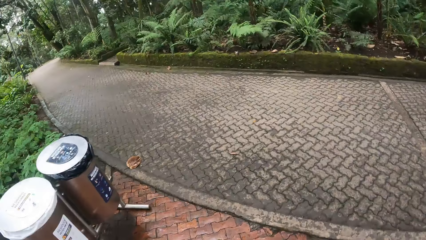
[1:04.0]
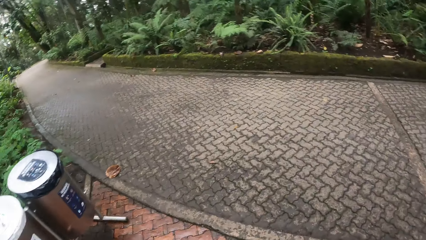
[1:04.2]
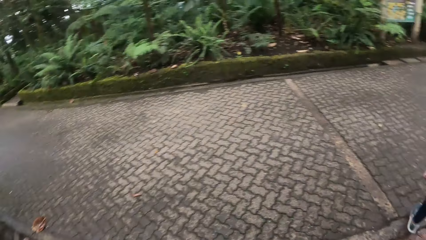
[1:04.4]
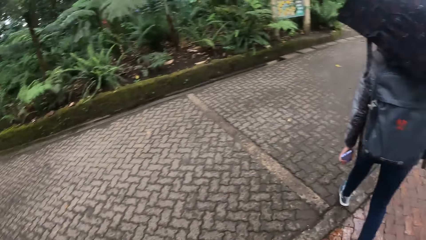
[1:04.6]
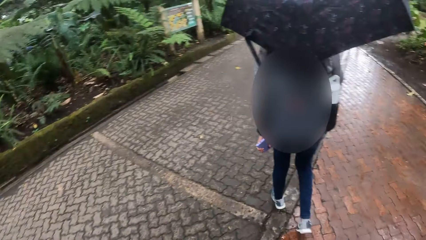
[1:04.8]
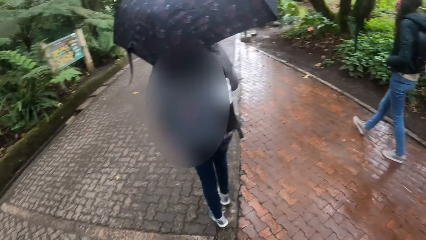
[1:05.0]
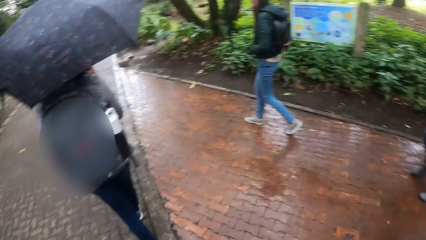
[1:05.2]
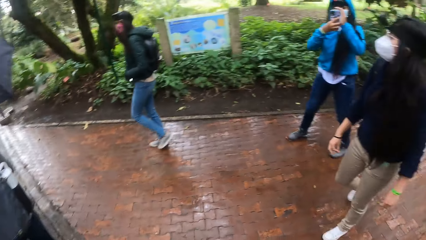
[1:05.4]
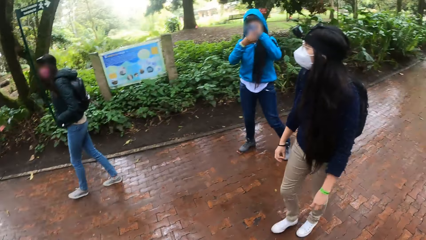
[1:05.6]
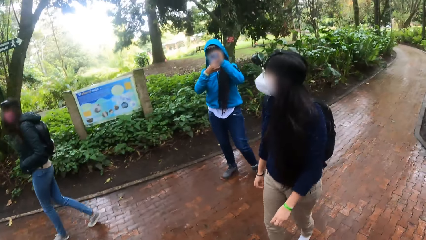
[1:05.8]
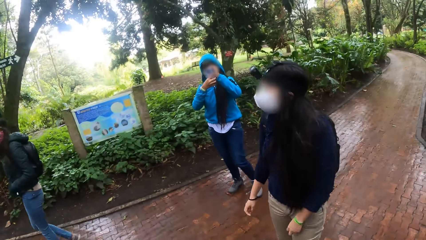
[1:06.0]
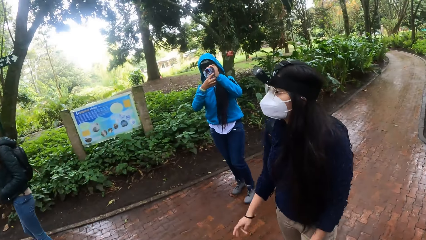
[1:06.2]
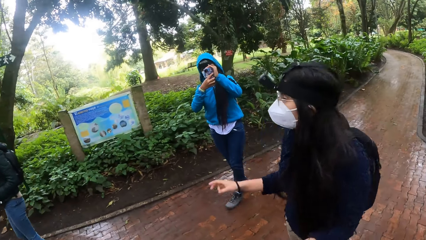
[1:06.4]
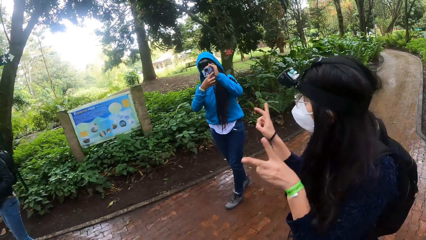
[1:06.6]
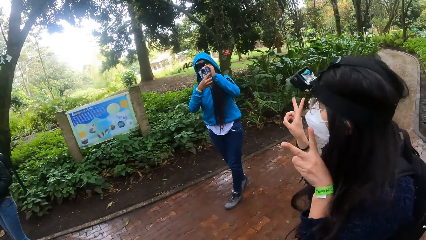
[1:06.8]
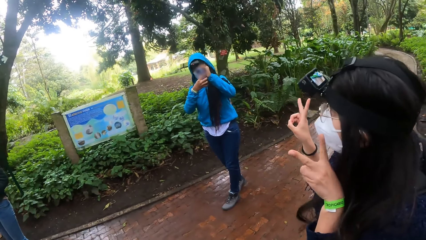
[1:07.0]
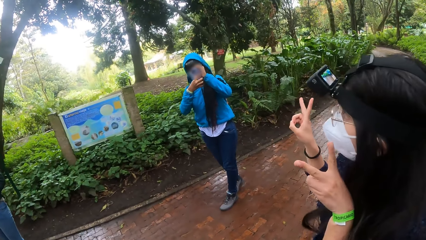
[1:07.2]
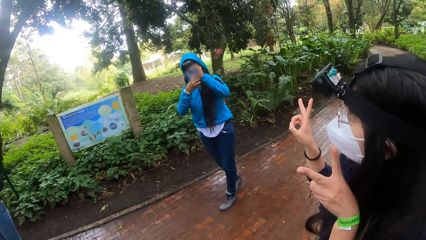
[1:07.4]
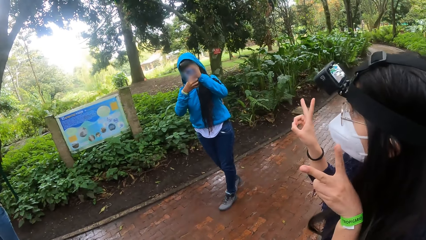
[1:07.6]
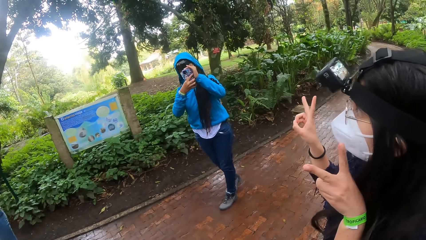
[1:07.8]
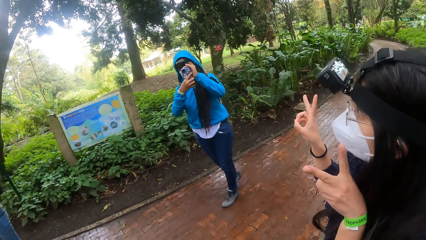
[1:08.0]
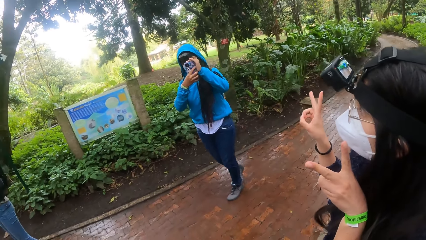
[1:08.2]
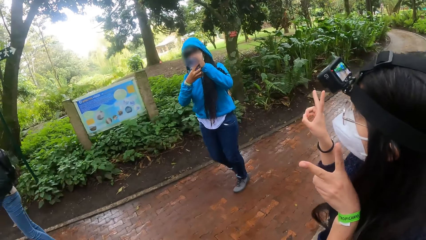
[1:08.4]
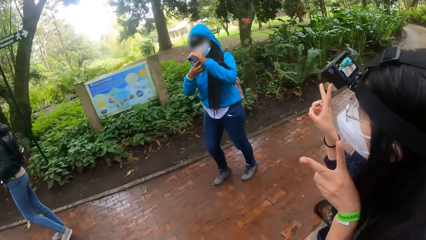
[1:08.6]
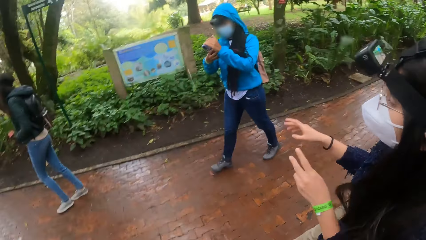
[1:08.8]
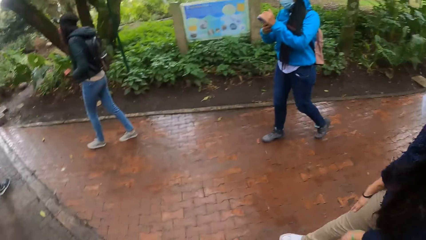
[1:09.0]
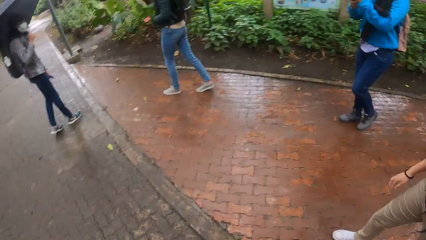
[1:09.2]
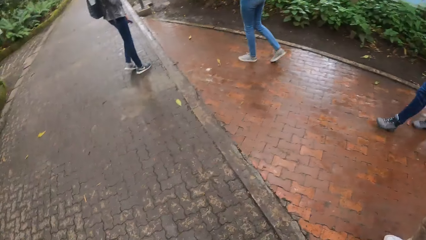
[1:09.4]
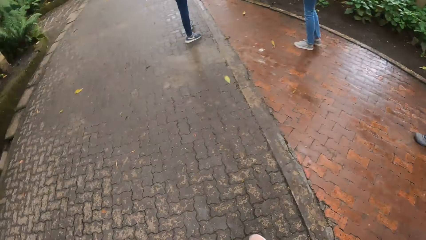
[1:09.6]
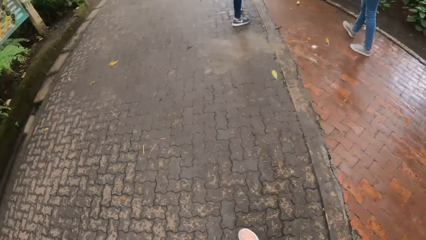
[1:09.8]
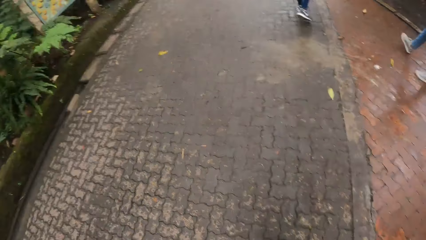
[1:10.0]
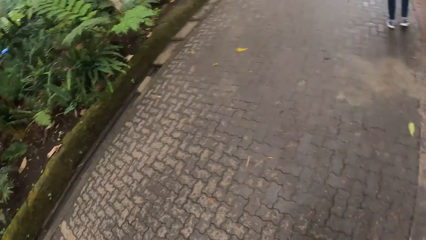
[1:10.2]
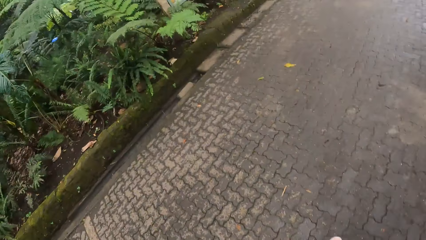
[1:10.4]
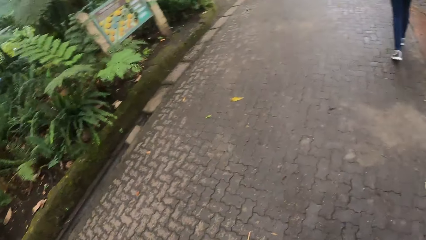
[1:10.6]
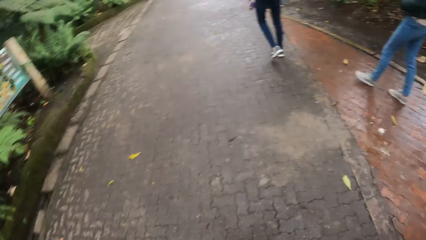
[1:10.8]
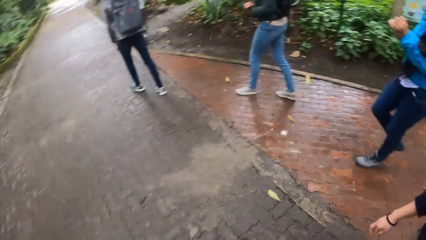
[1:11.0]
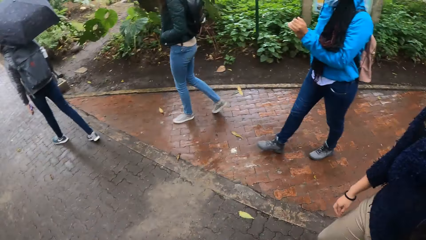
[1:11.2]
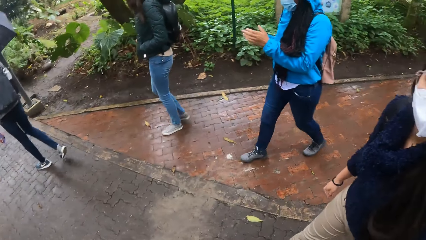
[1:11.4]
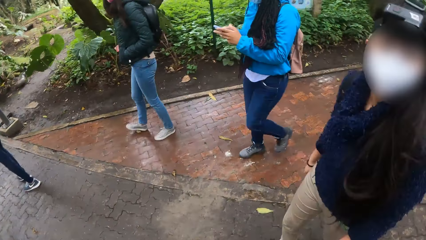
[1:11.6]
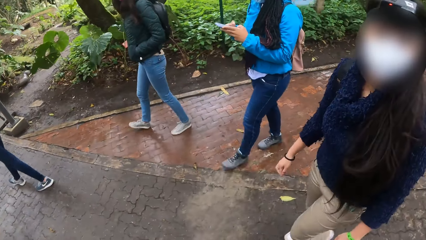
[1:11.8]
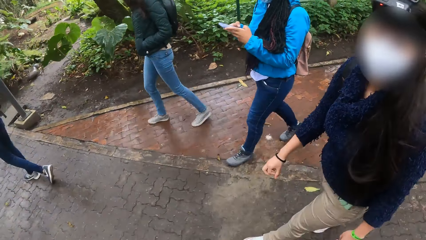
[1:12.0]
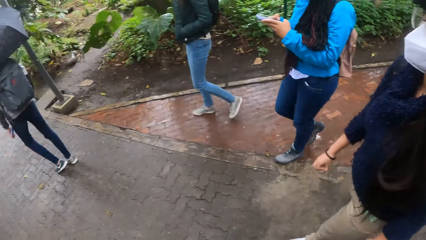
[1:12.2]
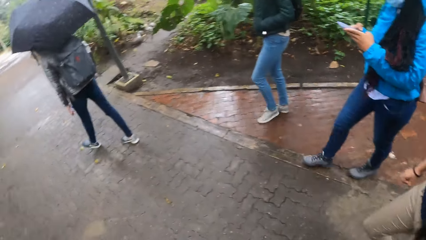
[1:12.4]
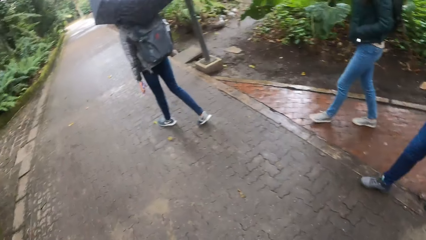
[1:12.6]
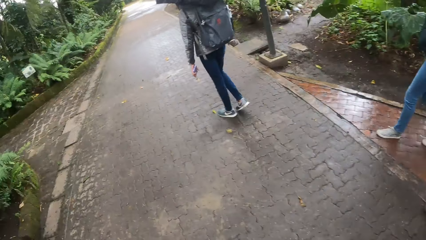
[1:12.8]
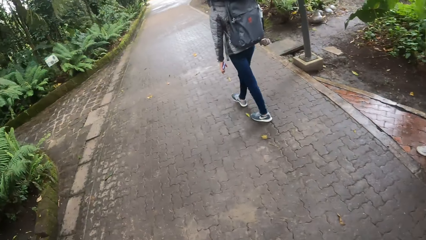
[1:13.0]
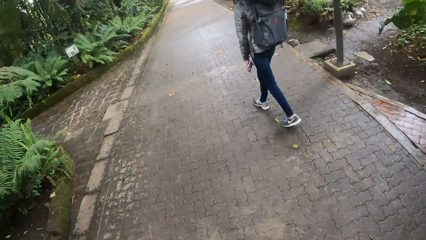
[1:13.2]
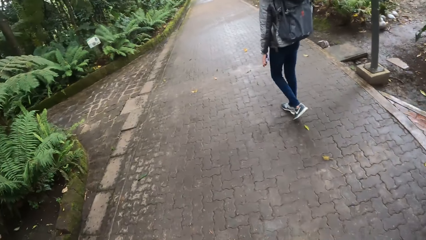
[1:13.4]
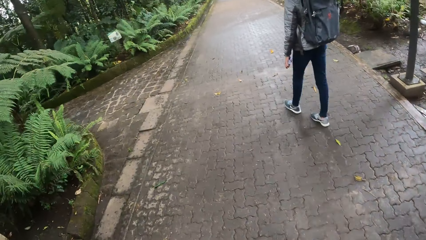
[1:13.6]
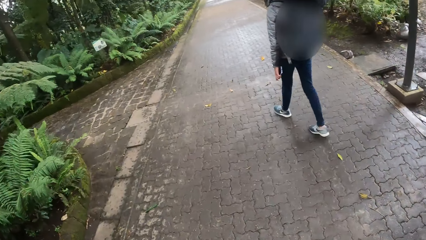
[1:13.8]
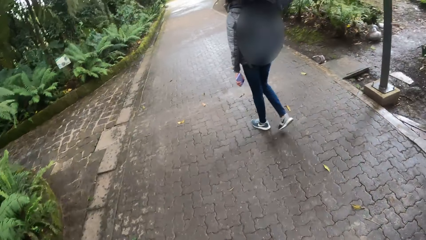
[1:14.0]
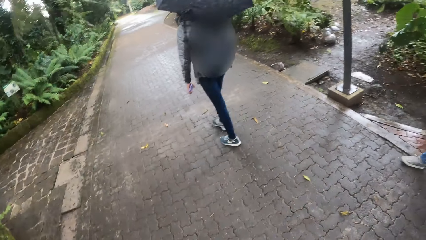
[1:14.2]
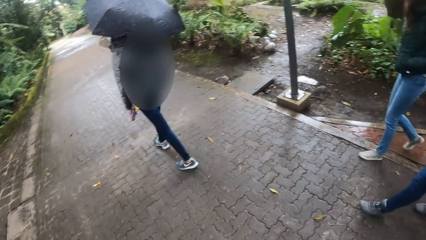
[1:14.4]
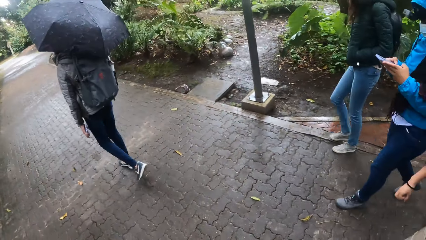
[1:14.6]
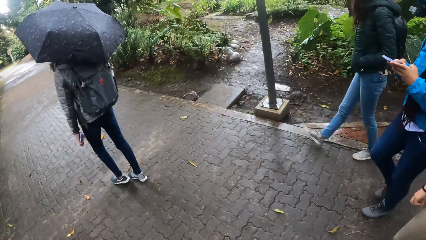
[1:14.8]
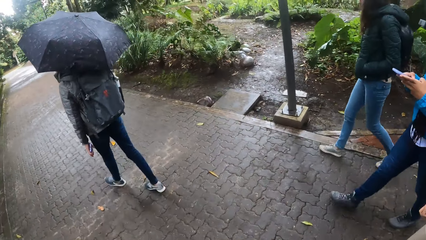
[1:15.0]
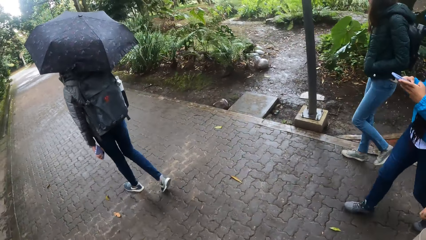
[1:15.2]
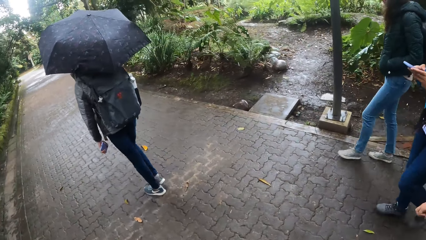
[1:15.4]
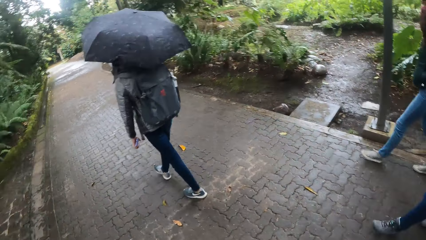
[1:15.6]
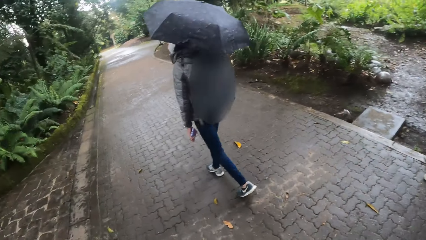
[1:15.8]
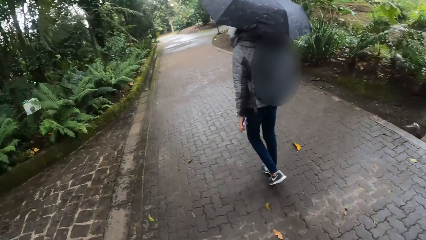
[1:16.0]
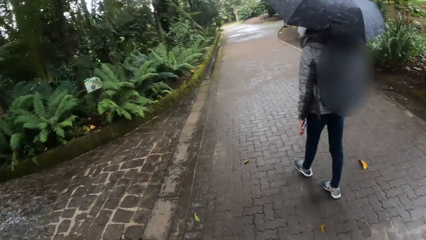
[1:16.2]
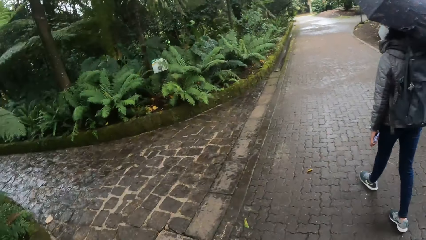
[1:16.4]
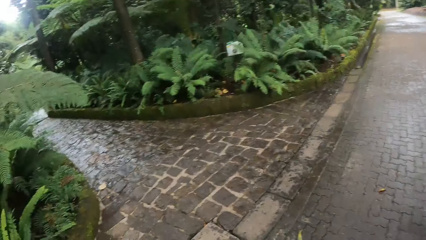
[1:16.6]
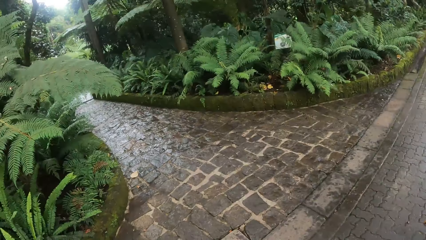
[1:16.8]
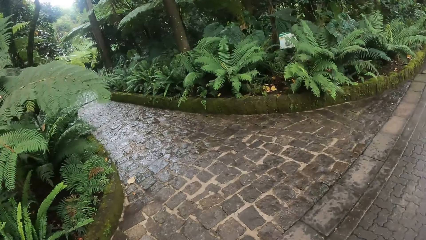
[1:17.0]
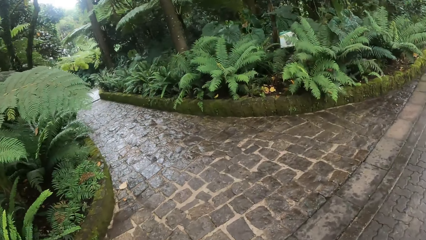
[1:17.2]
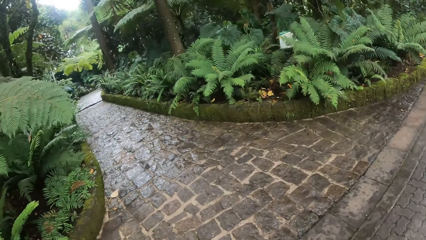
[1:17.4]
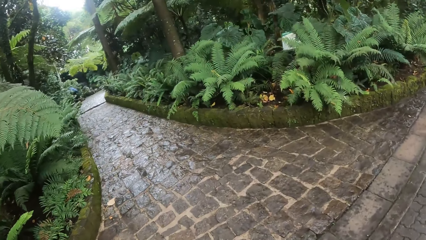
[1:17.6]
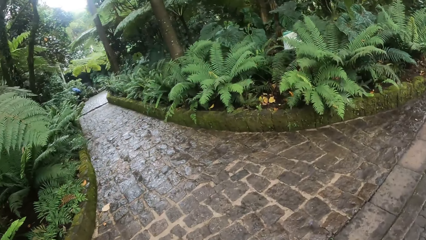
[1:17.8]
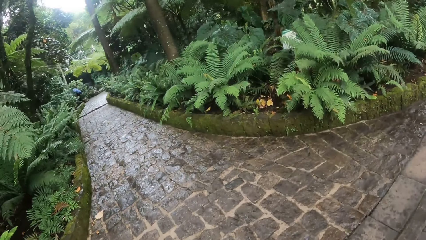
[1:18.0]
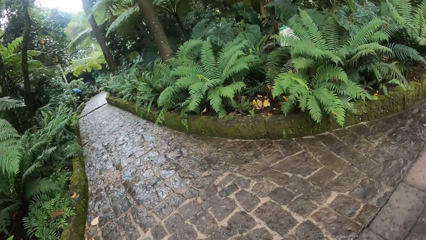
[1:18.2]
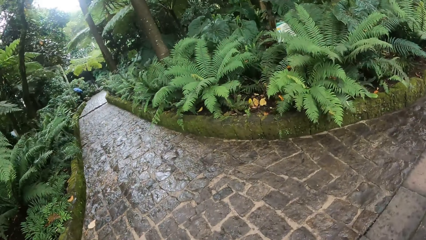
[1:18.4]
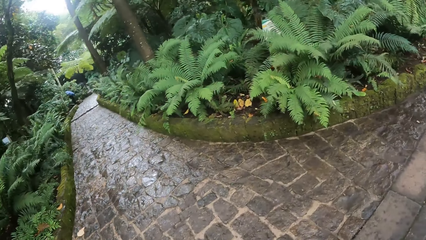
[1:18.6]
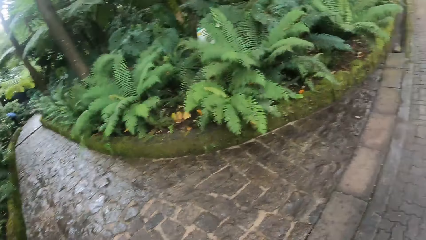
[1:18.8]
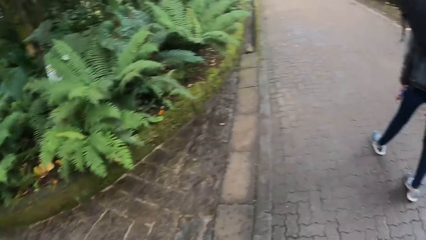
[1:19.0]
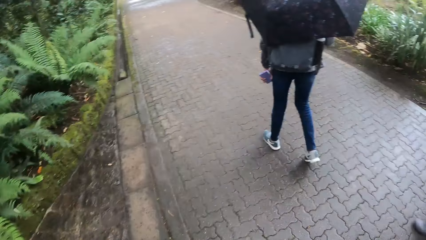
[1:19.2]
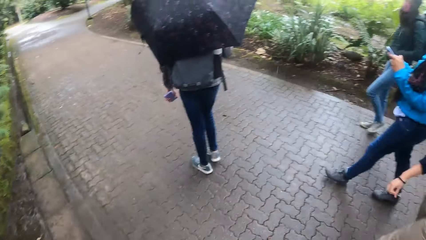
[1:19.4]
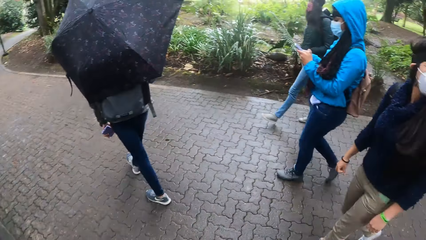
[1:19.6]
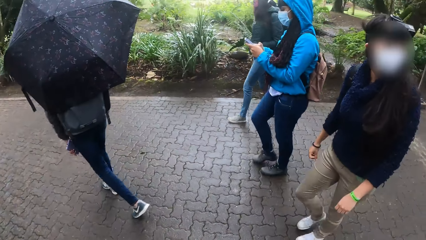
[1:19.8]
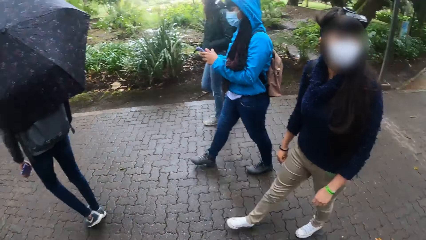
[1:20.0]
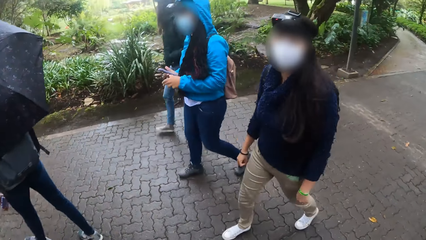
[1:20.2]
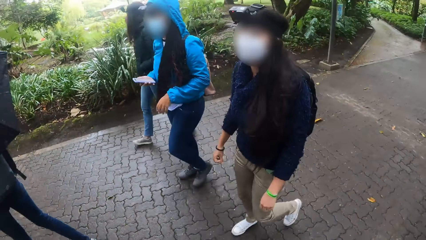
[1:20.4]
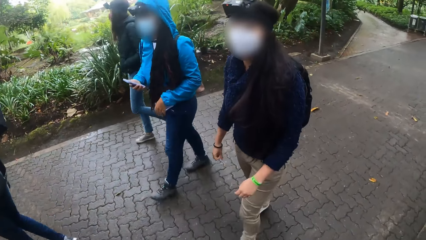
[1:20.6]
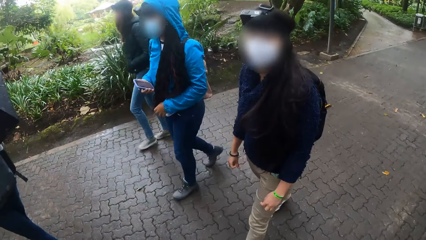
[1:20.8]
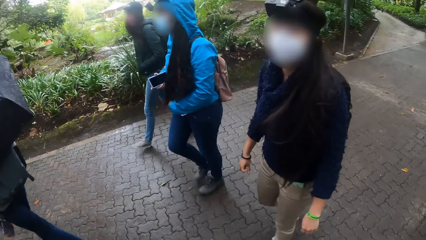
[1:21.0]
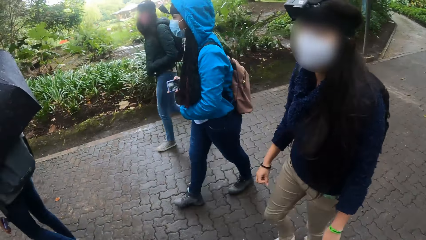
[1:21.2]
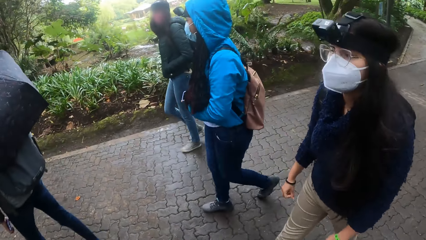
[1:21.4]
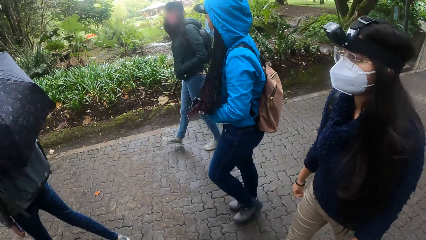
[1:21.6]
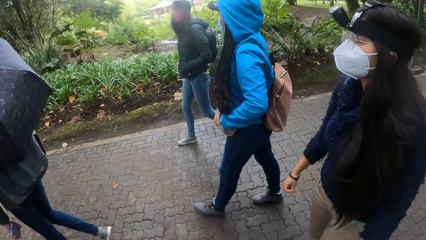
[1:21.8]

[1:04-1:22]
The woman takes a picture of another woman with the phone in her hands. The camera wearer poses for a camera photo. They walk in the park.
